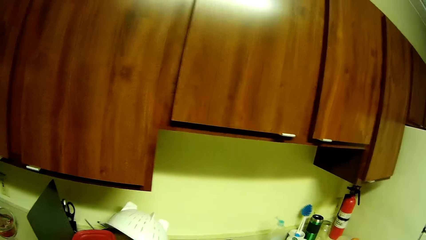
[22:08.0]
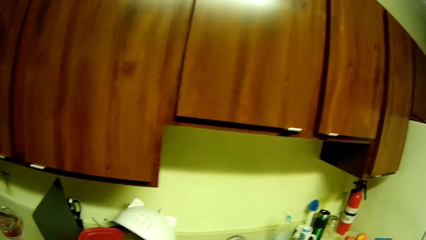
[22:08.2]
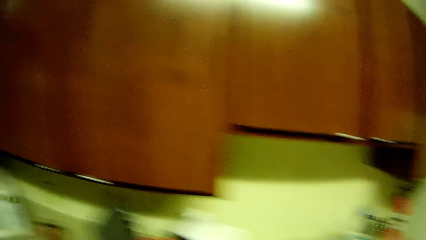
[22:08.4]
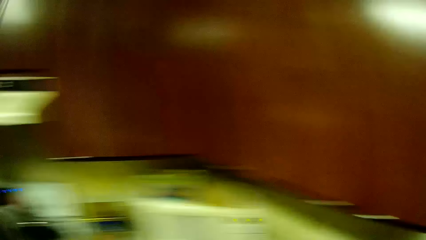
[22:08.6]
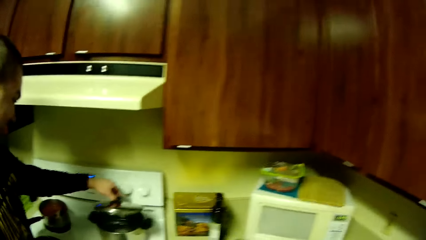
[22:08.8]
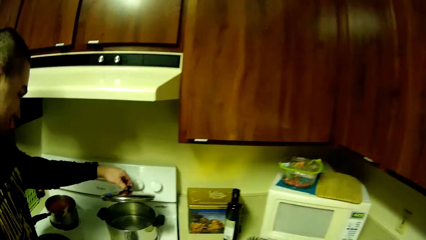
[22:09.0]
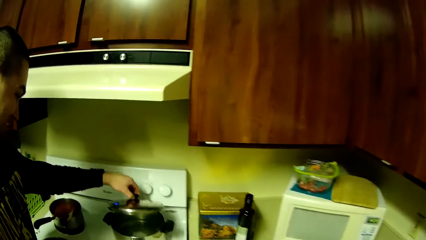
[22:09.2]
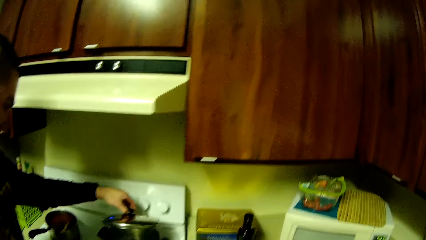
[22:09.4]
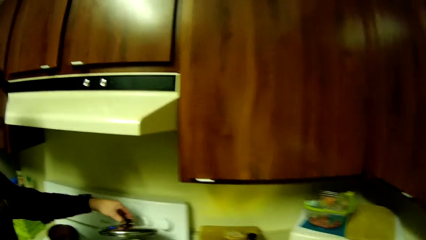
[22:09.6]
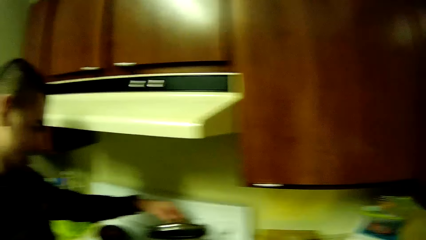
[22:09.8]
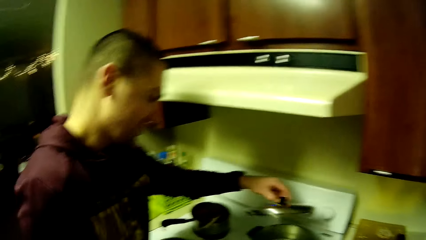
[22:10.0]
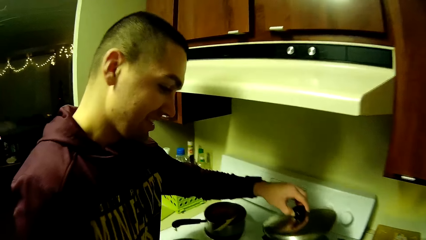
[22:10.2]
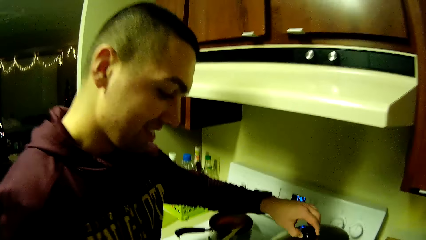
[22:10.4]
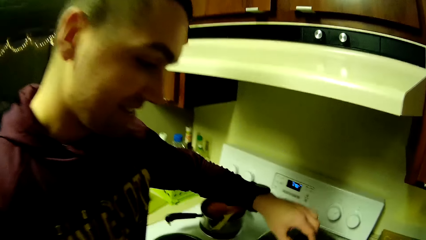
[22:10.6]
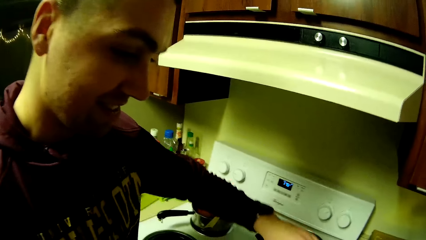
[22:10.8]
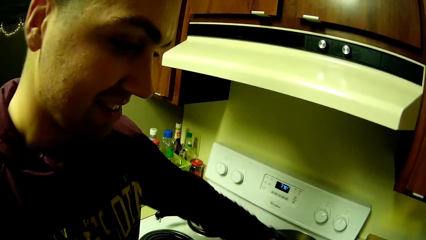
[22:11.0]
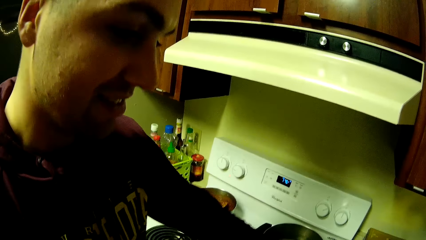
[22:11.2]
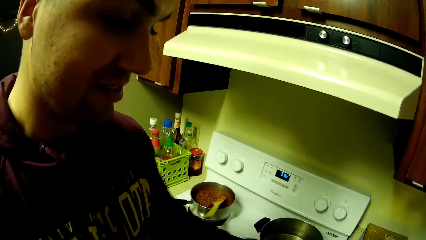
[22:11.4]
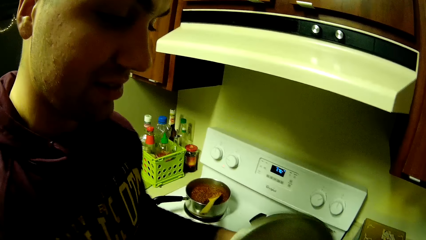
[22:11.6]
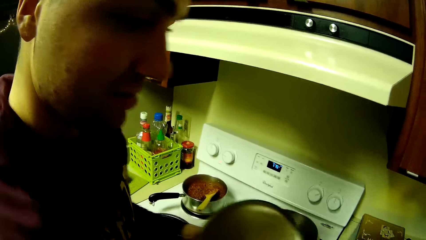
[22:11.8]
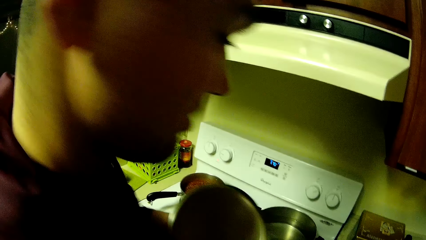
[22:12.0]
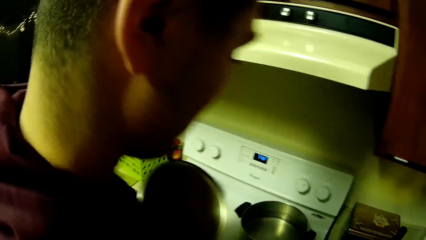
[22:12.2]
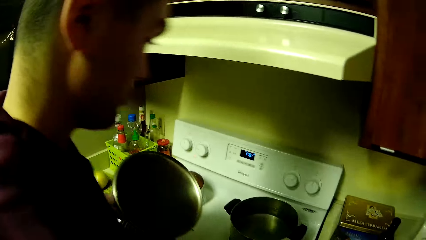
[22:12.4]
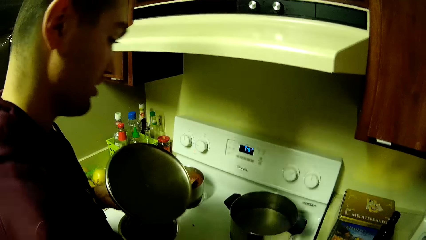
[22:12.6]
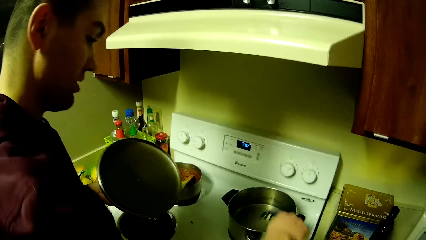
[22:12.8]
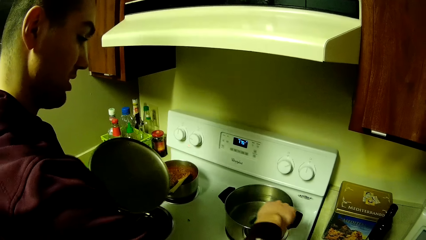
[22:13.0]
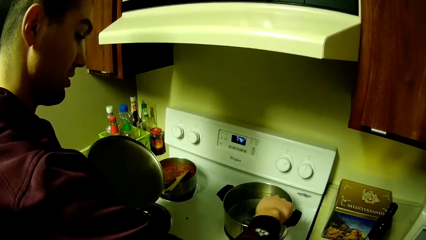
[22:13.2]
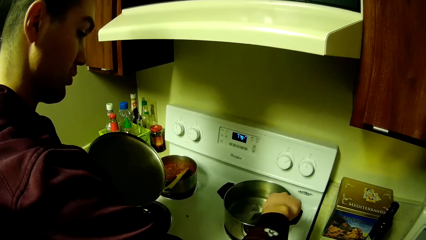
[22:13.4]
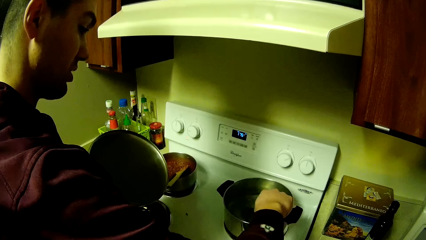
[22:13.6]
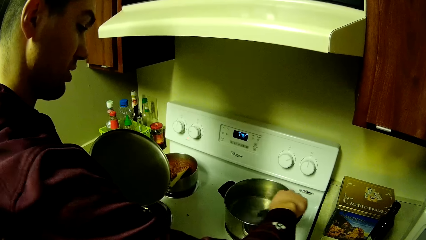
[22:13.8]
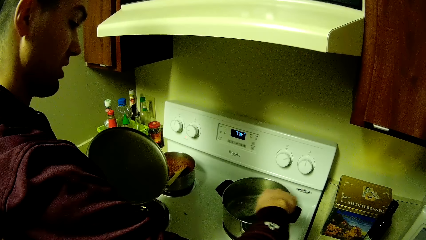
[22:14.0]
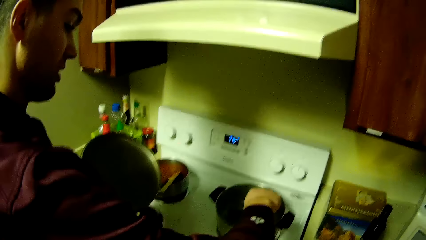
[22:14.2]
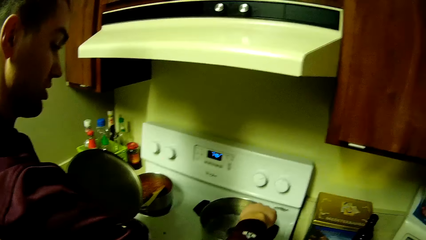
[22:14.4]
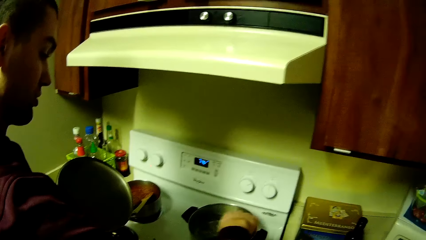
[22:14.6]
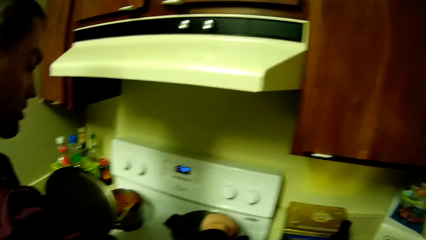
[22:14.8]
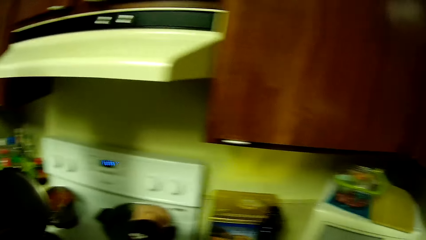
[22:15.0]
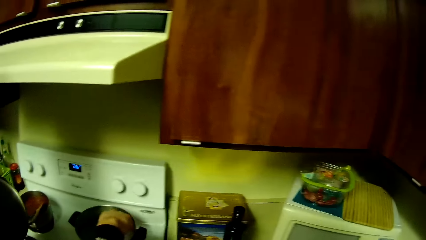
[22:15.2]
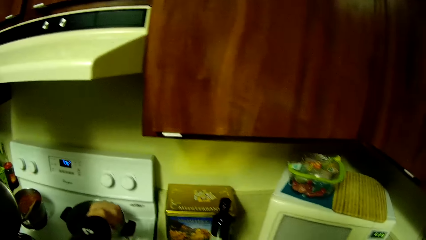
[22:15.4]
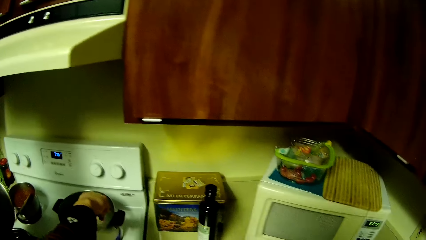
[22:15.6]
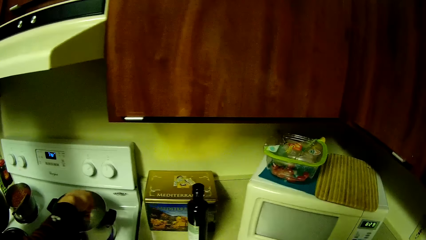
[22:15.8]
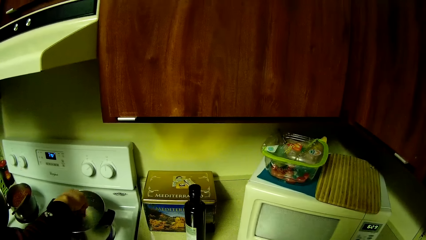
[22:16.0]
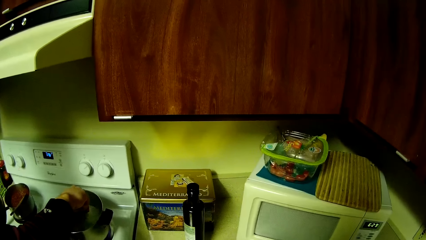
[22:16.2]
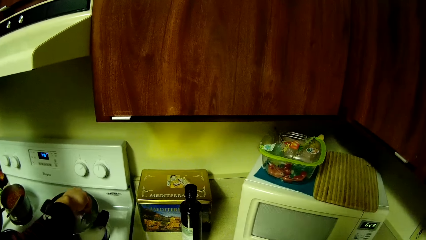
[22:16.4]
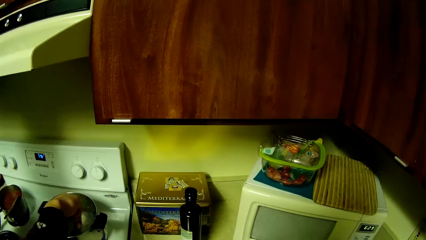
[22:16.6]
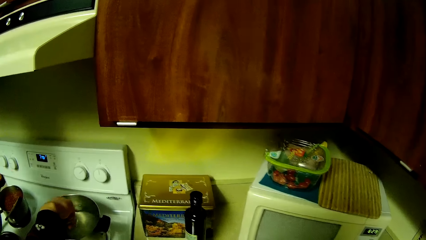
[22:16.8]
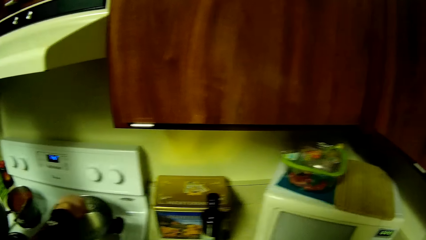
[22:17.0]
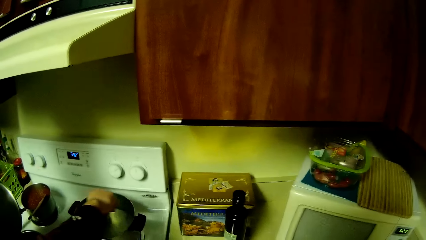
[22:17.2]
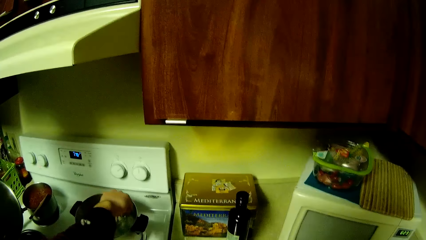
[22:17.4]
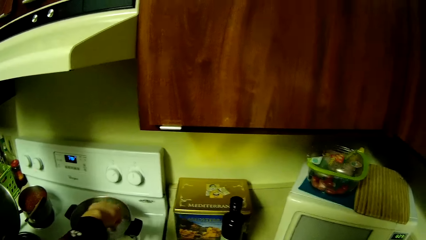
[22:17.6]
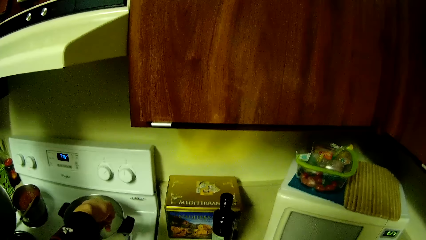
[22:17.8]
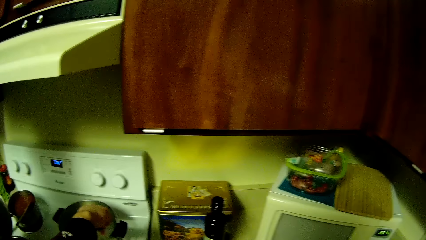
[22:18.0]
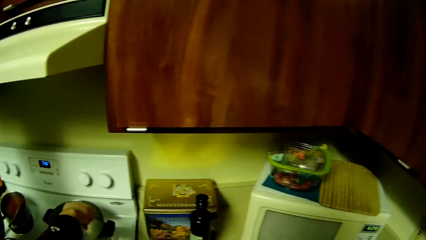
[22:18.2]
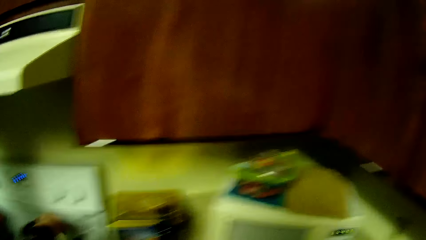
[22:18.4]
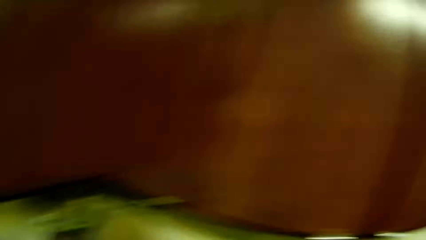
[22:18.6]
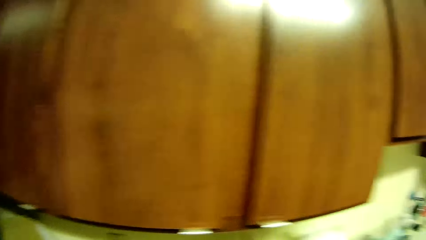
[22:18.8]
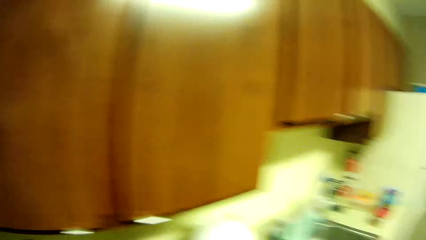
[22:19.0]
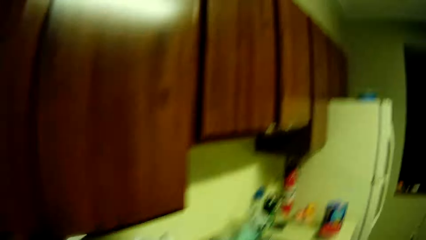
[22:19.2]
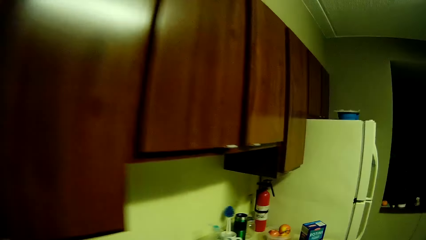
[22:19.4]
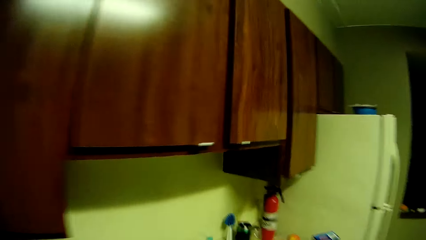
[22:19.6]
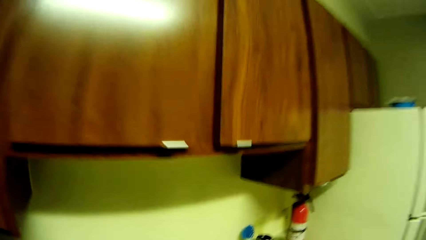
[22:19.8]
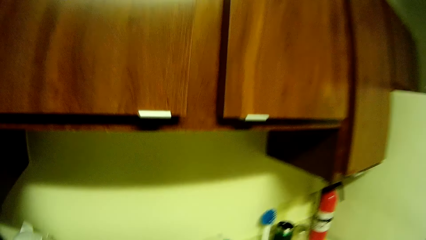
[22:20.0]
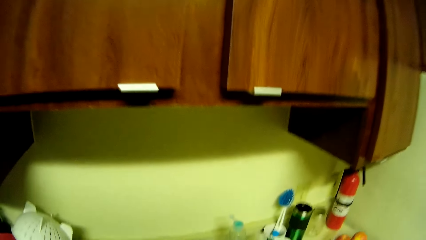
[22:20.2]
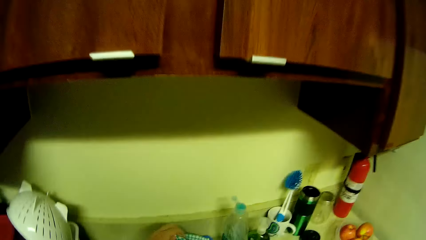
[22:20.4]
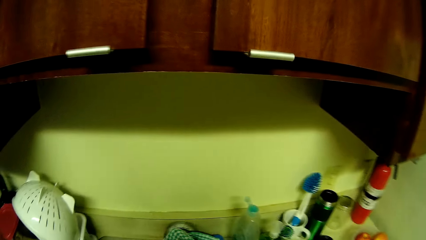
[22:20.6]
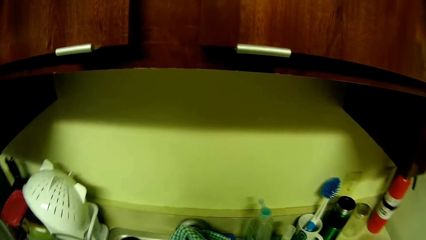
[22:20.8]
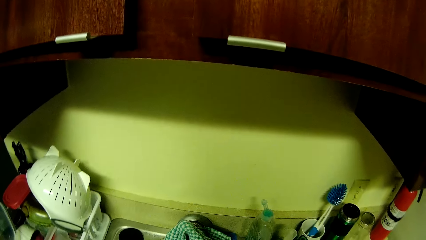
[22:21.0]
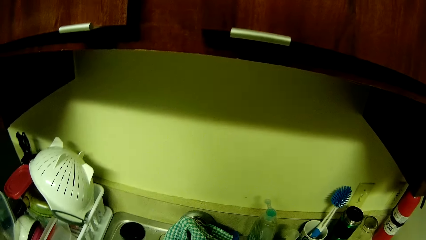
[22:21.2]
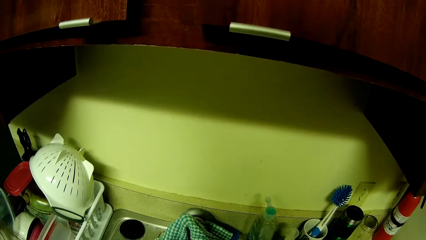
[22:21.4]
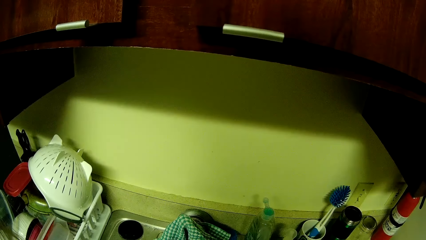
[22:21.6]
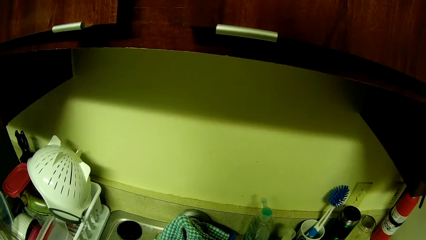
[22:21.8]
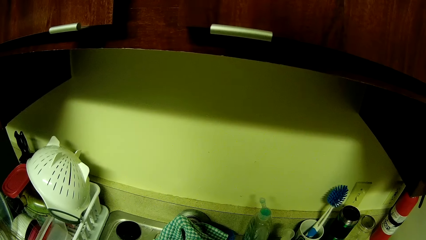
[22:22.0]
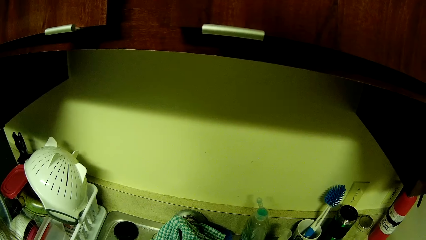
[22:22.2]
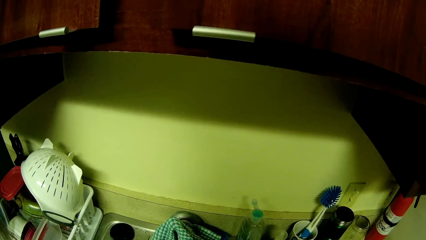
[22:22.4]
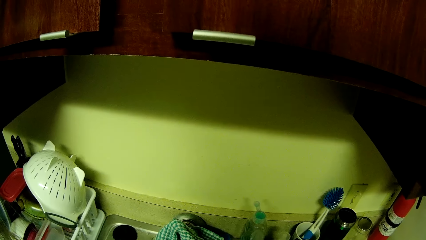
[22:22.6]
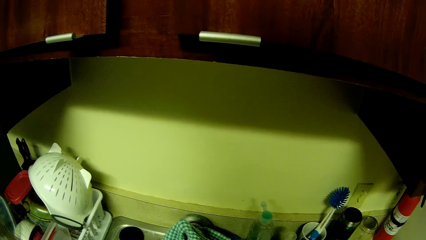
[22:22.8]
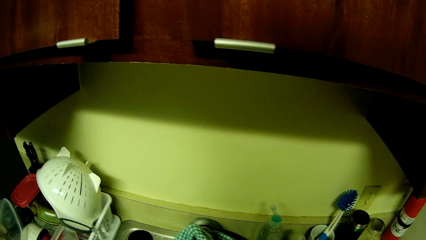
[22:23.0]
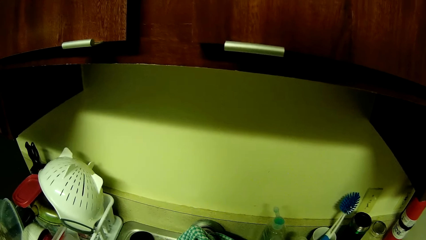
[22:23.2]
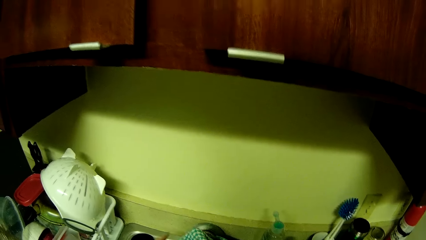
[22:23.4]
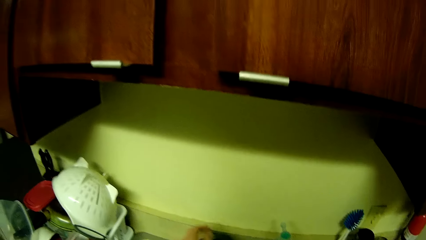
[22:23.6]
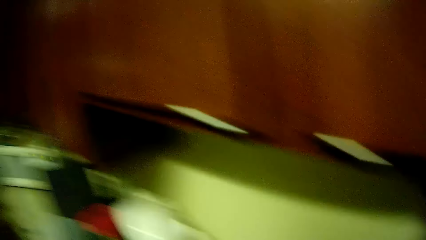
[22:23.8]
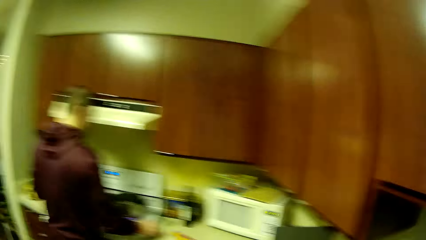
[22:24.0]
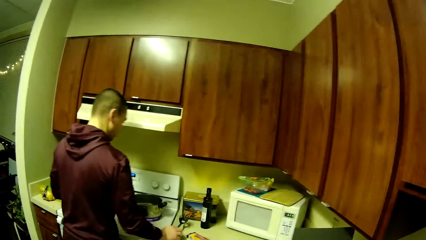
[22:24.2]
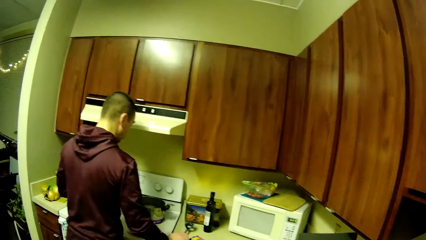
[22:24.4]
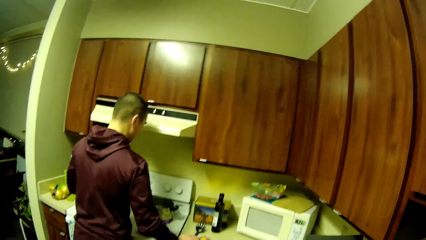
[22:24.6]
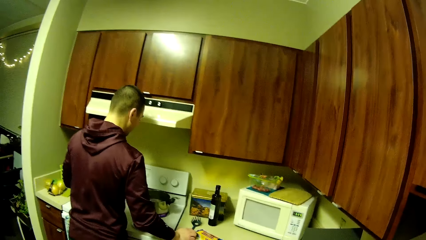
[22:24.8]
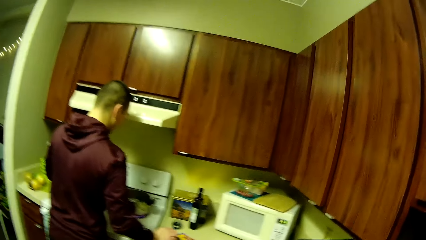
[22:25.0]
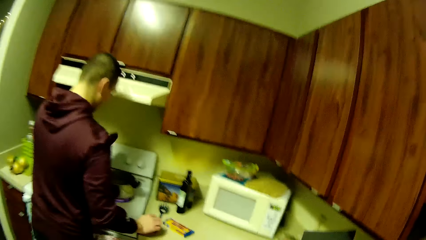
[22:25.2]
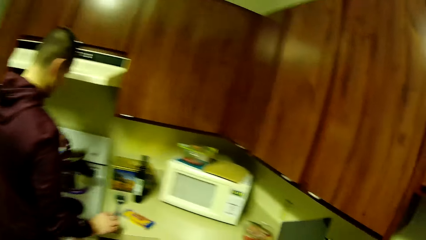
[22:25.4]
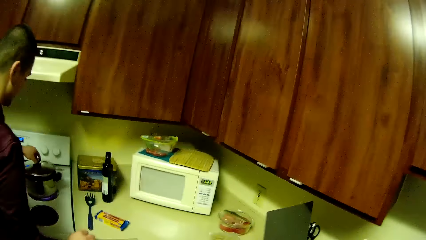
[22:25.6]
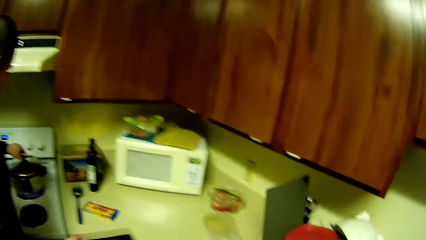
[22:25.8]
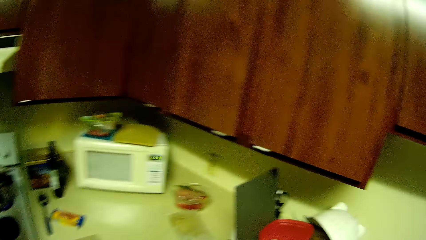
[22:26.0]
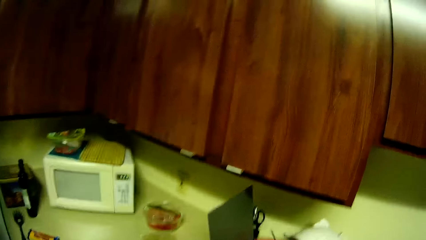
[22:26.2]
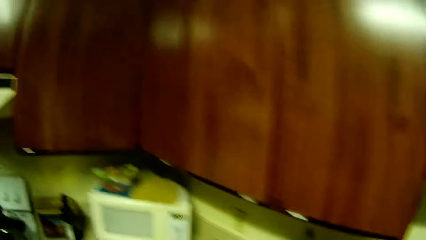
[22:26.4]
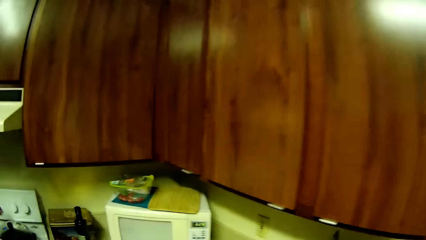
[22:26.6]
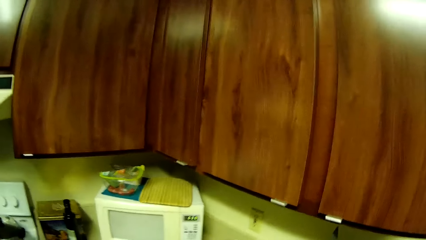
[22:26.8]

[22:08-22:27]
A man opens a pot lid with his left hand. The man checks the food. The man picks up a spoon from the kitchen table with his right hand. The man stirs the water in the pot with the spoon. The camera wearer looks around the kitchen. She turns on the faucet with her left hand. She turns off the faucet with her left hand. The man looks at the water. The man drops the spoon on the kitchen table with his right hand. The man covers the pot with the pot lid. The camera wearer looks around the kitchen.
